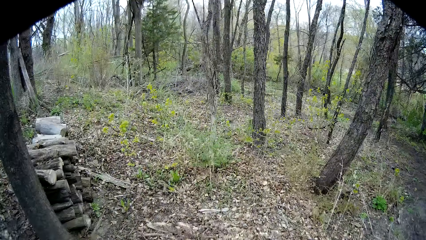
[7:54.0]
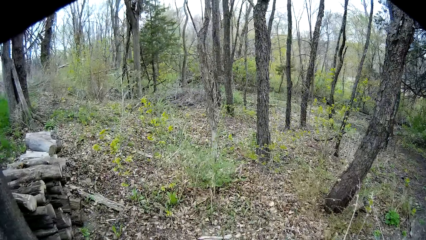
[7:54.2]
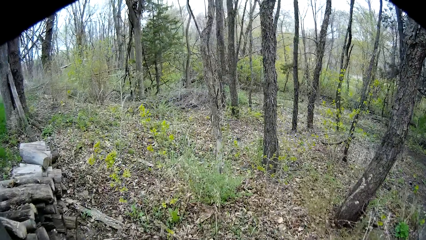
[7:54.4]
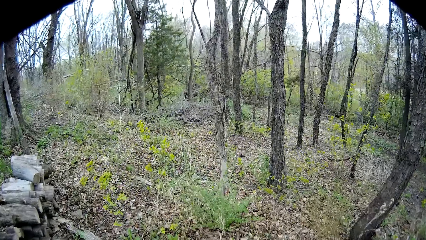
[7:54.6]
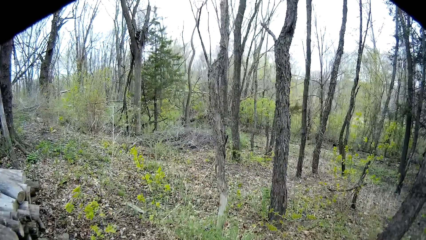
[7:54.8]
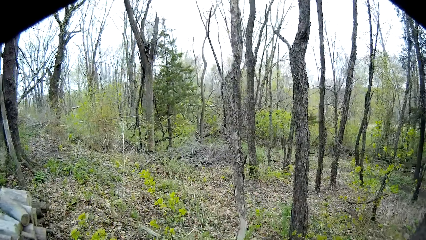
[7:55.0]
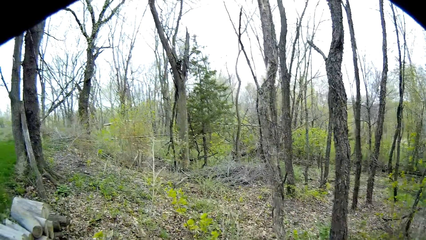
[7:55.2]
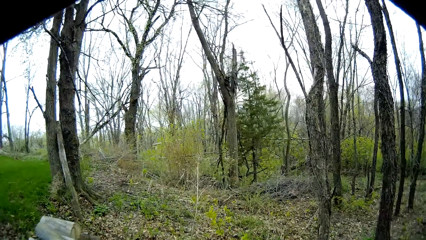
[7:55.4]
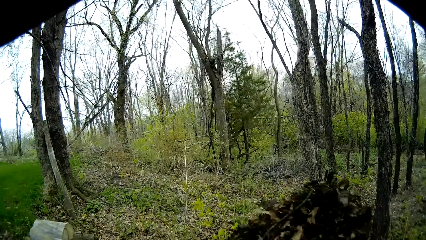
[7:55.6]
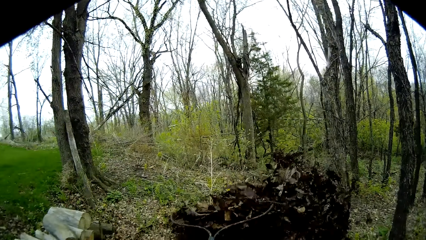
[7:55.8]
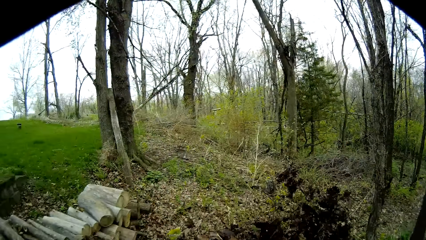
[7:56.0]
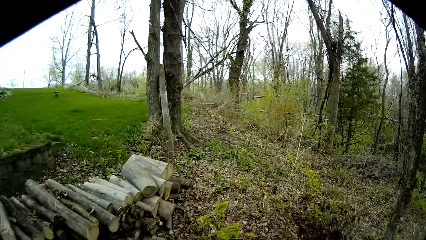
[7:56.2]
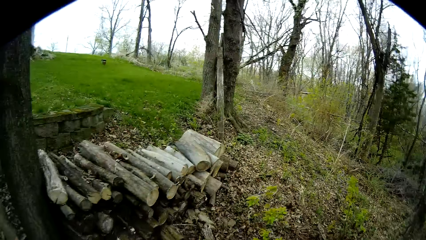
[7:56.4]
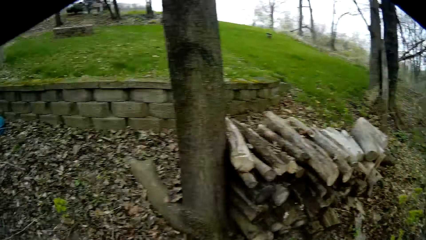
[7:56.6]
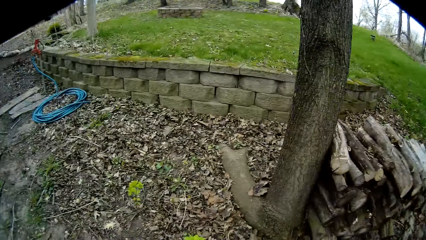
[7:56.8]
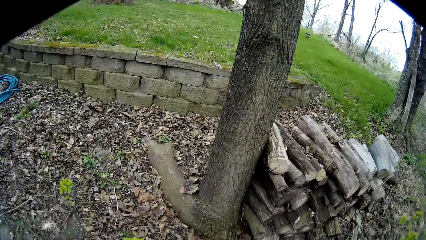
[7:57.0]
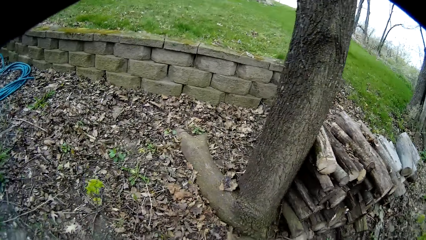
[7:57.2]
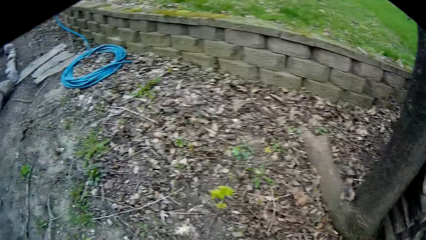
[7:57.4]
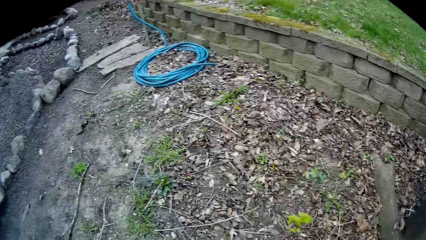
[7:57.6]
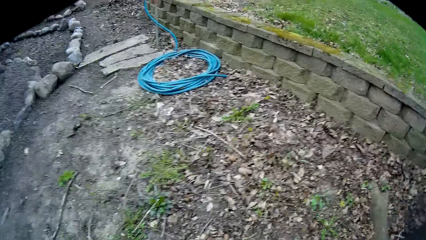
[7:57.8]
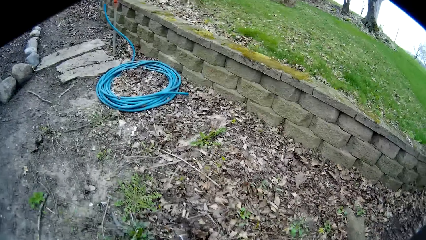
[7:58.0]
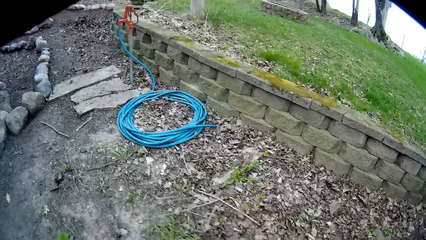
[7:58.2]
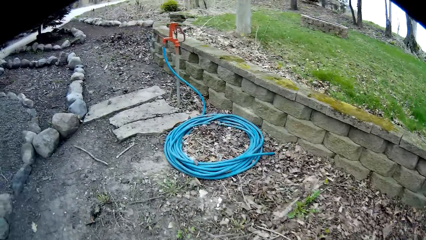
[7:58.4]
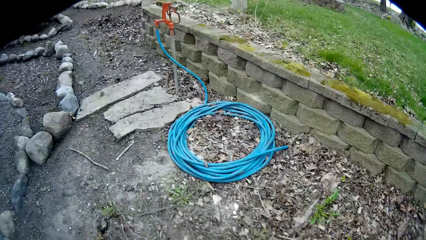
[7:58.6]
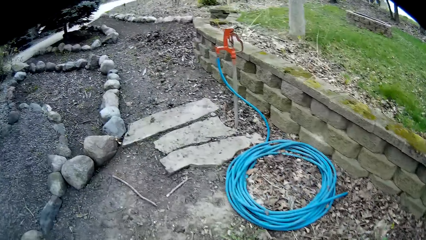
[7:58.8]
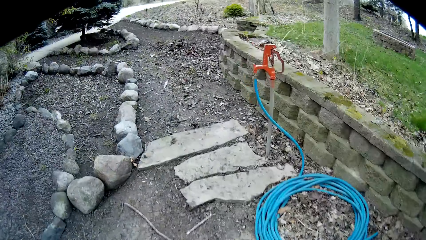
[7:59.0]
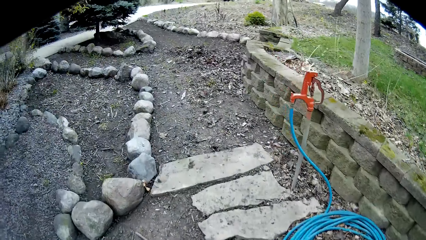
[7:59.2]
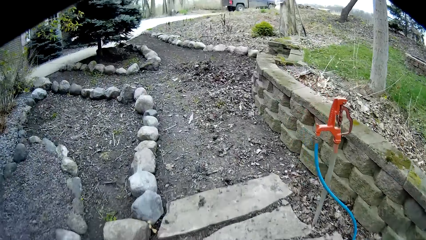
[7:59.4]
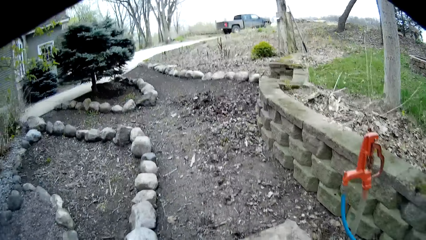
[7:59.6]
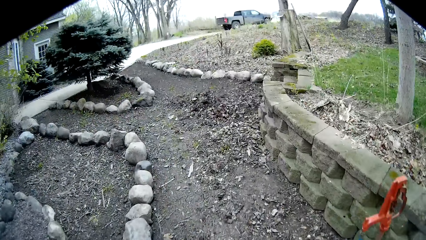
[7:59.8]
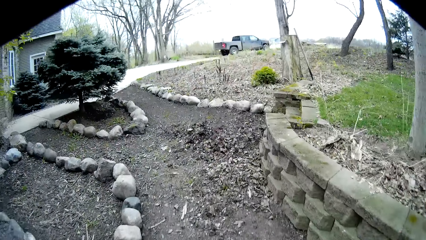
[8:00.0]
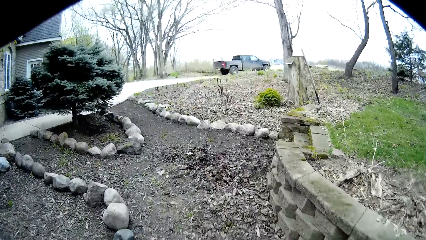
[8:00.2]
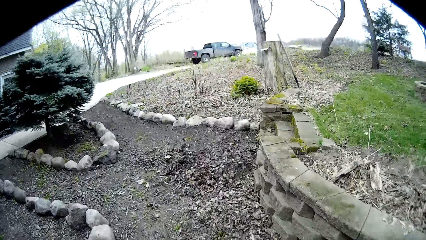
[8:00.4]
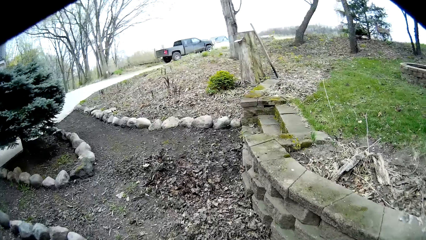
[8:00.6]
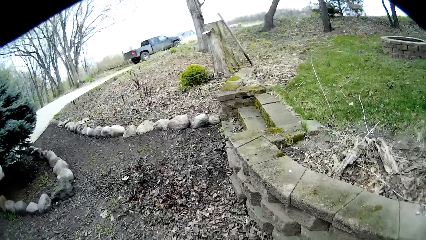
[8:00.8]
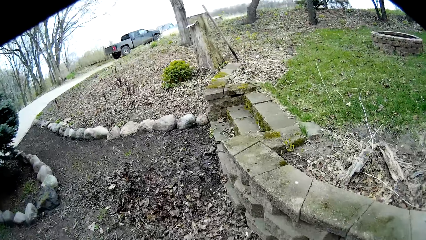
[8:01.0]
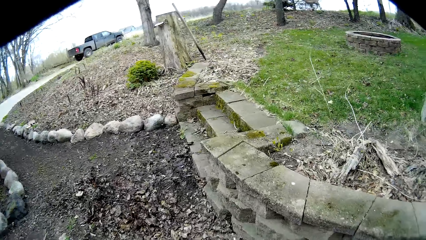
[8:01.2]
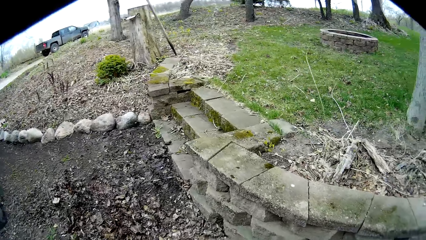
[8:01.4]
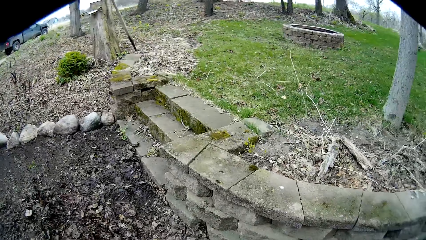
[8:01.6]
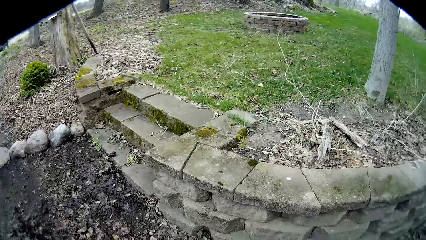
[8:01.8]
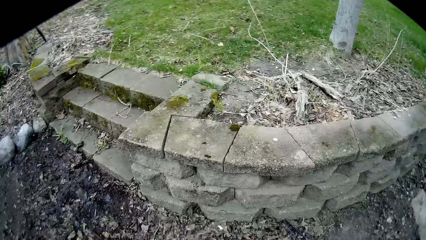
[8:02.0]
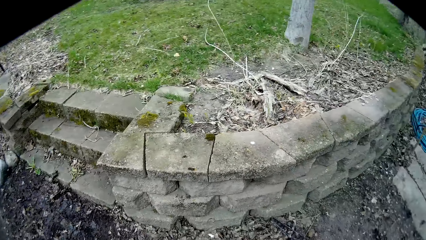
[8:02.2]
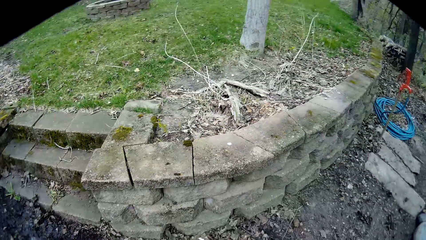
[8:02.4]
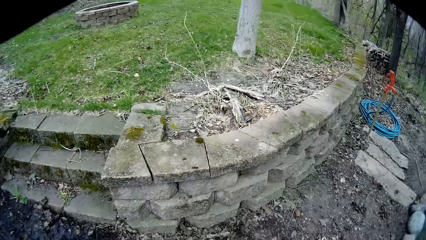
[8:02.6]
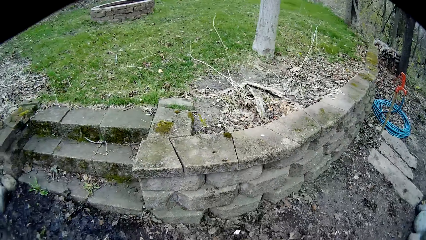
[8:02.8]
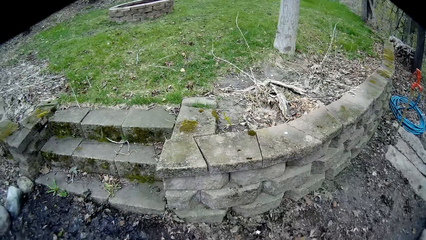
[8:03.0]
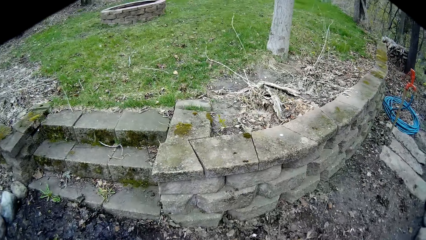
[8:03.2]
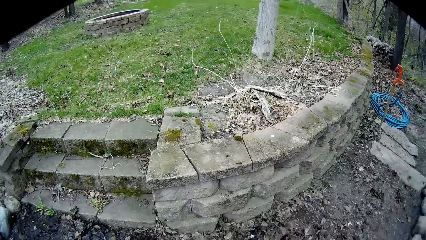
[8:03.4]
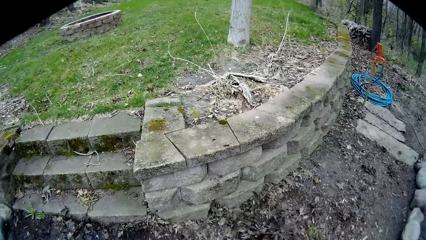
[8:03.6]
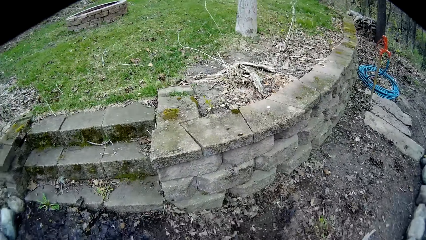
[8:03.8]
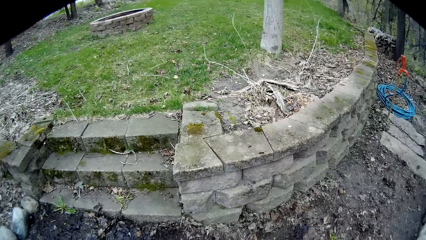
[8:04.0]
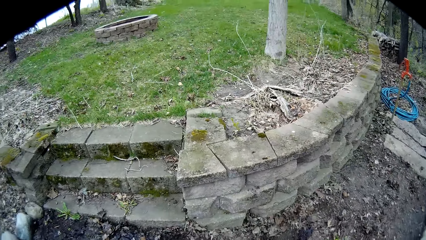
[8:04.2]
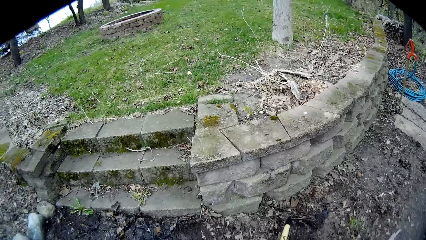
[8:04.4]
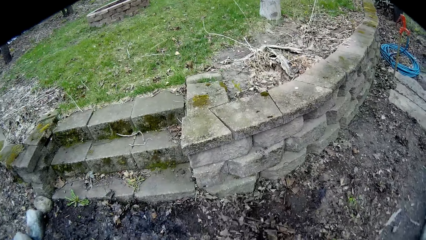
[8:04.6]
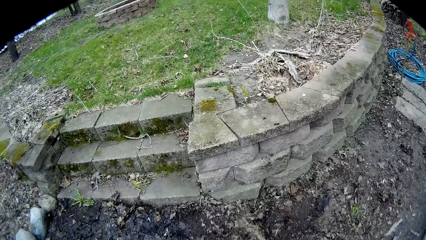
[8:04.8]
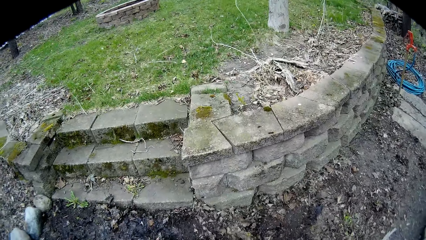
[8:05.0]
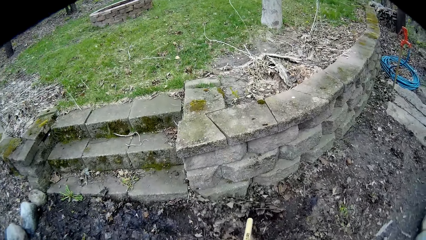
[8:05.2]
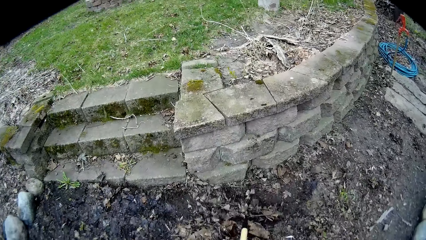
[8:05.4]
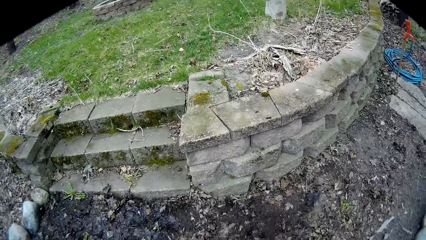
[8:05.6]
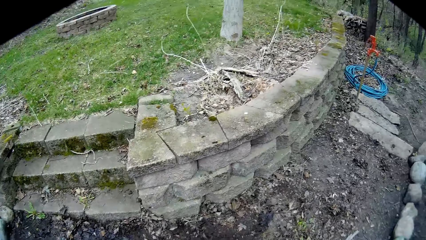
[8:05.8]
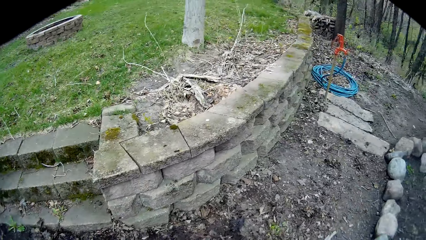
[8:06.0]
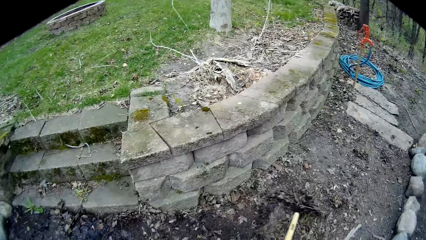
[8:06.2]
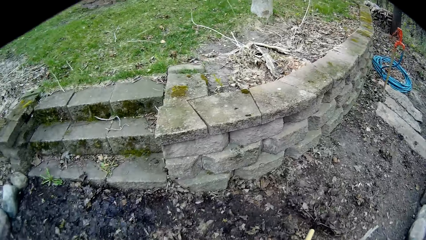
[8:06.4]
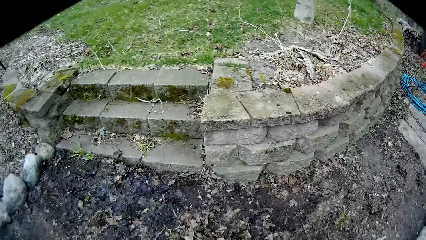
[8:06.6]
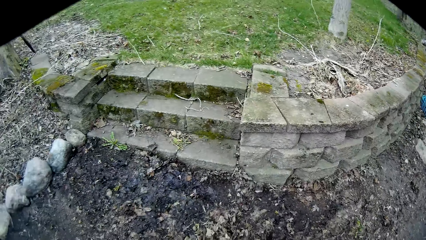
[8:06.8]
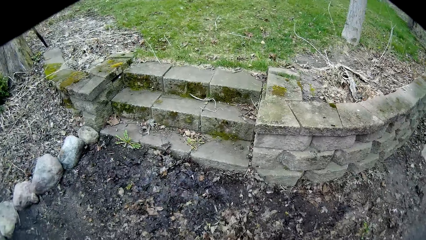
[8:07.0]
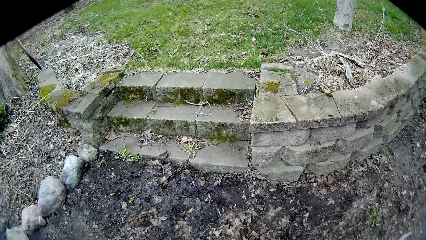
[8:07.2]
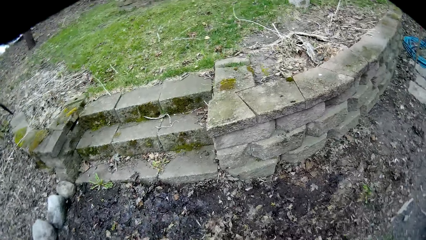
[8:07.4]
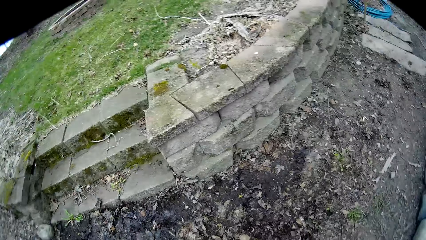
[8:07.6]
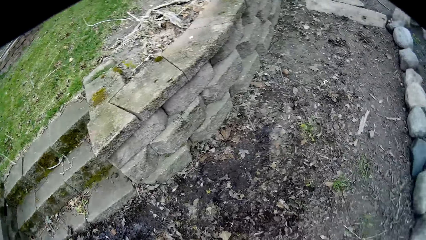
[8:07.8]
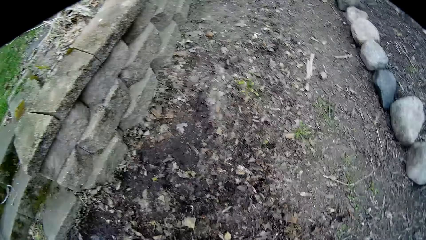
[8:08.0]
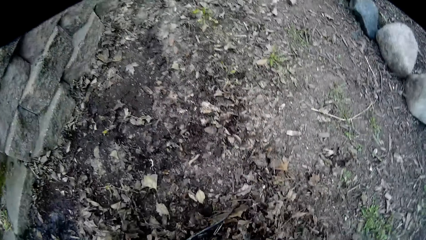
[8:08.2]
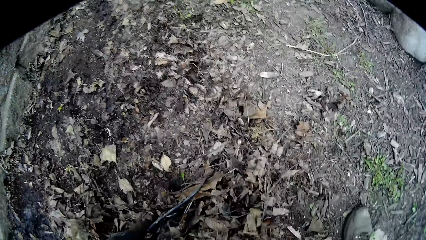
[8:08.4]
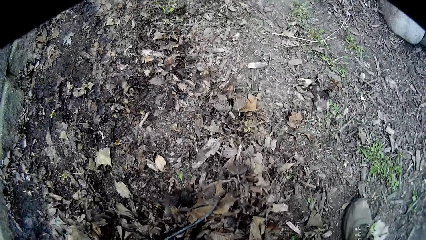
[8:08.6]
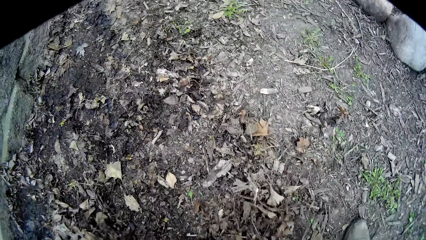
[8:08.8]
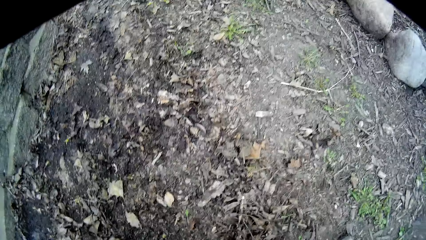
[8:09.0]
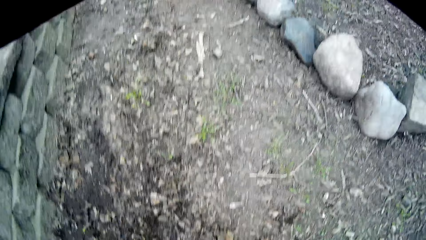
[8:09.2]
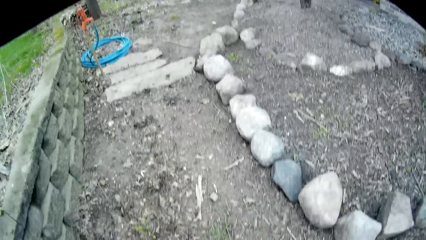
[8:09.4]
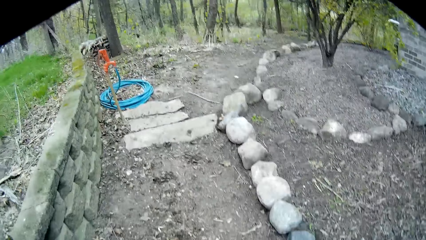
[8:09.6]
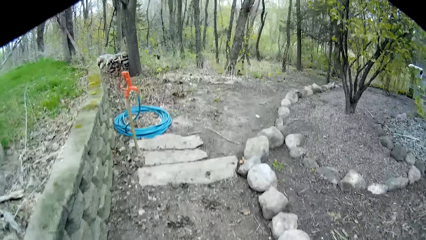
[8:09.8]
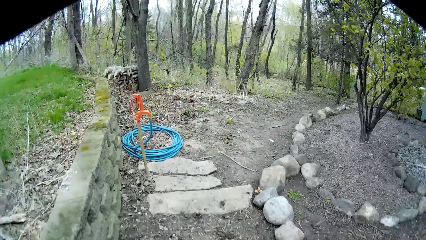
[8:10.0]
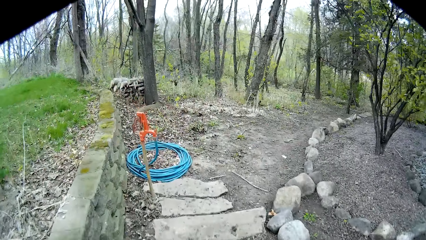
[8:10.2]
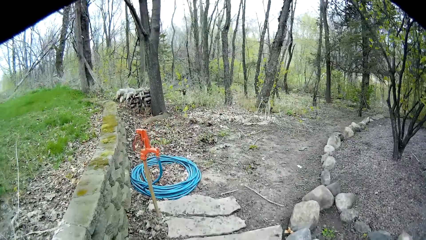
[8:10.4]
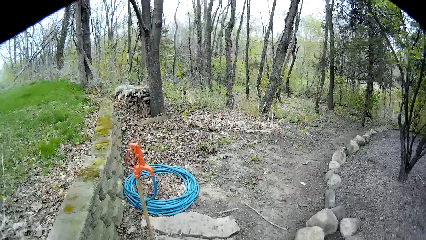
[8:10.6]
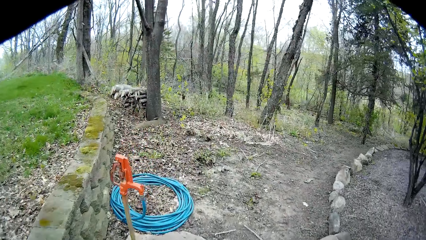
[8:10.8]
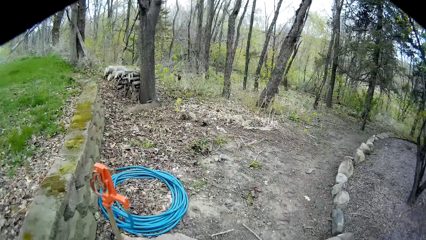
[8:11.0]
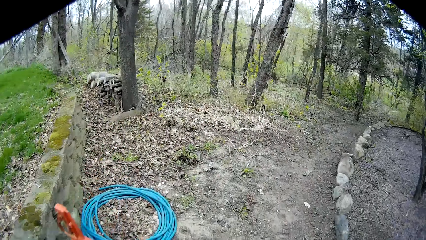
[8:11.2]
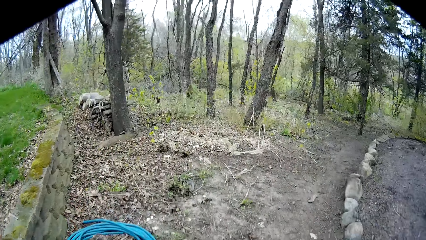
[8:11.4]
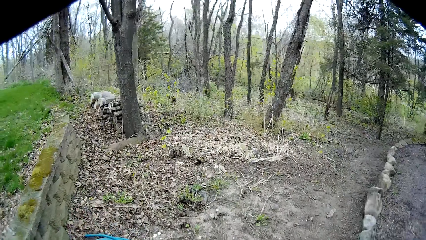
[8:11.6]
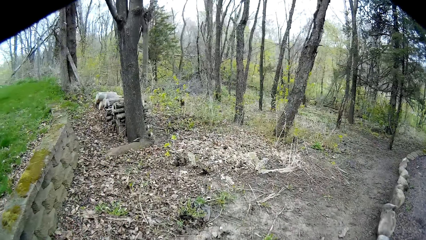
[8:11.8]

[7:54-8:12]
The camera wearer throws the dry leaves in his hands to the ground. He sweeps the ground with the rake in his right hand. He packs dry leaves from the ground with the rake in his left hand and his right hand.
